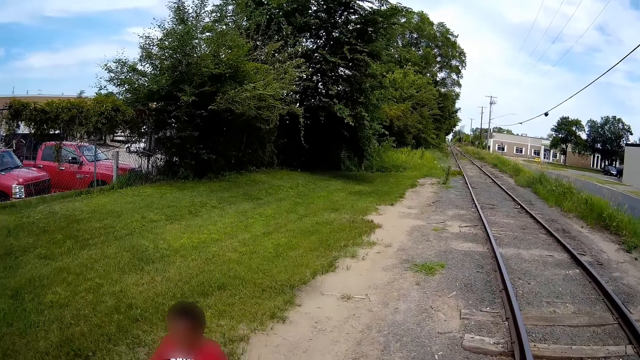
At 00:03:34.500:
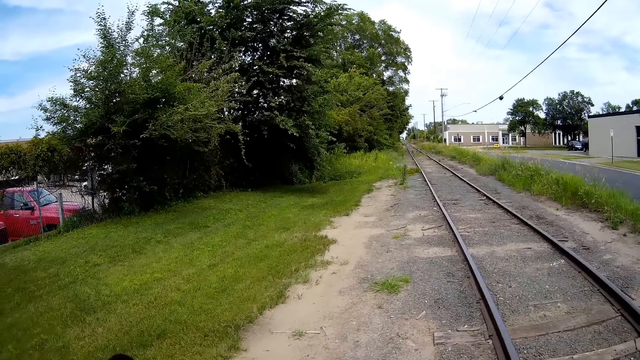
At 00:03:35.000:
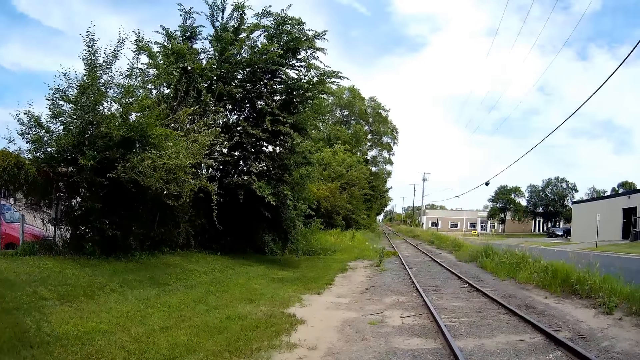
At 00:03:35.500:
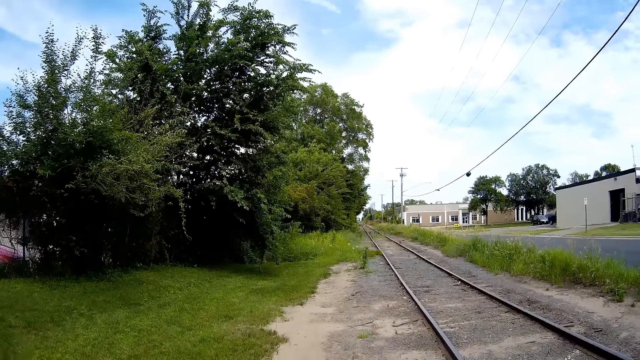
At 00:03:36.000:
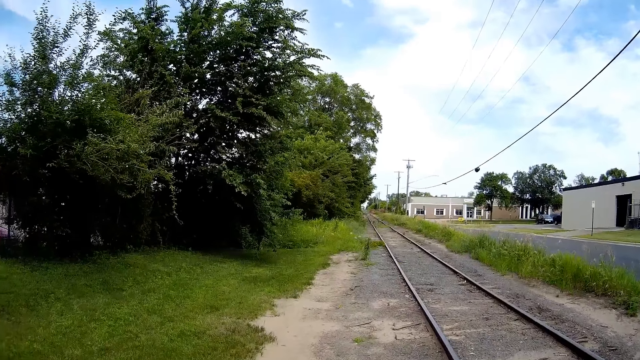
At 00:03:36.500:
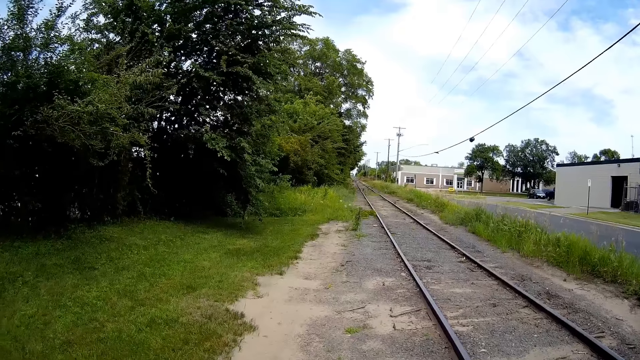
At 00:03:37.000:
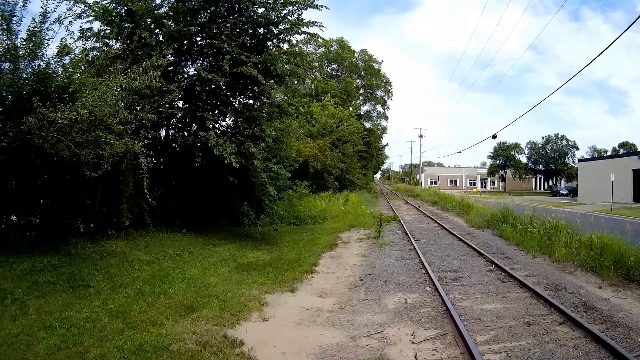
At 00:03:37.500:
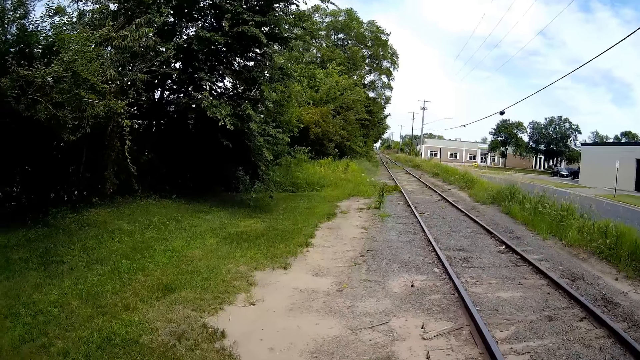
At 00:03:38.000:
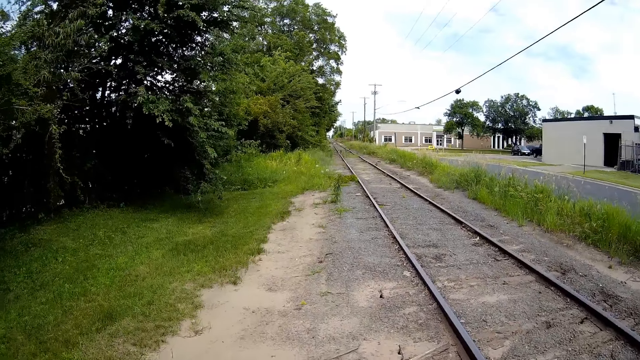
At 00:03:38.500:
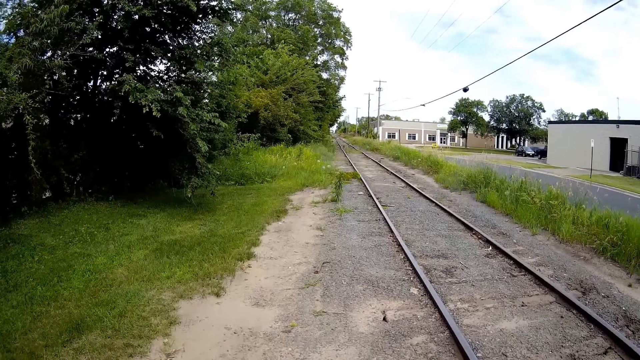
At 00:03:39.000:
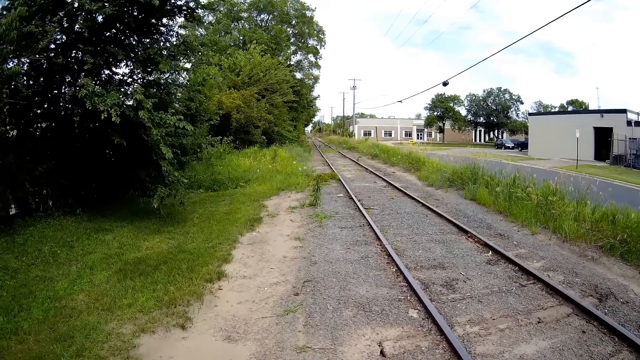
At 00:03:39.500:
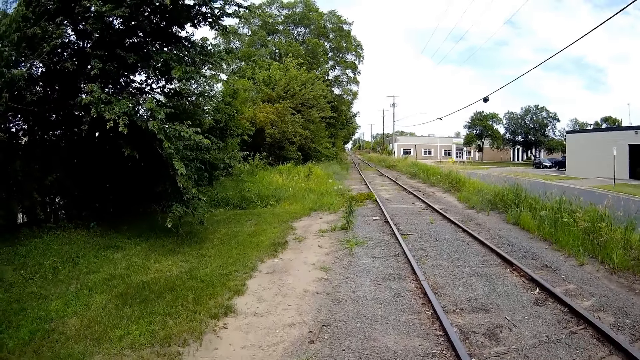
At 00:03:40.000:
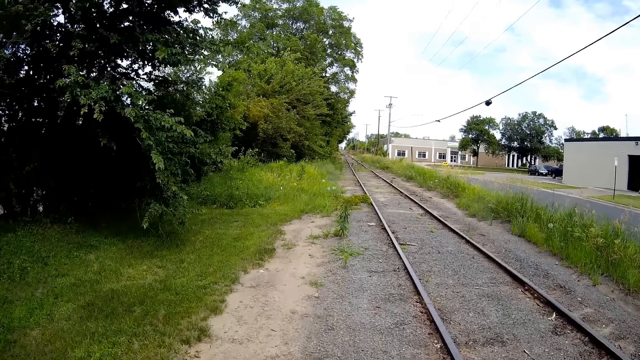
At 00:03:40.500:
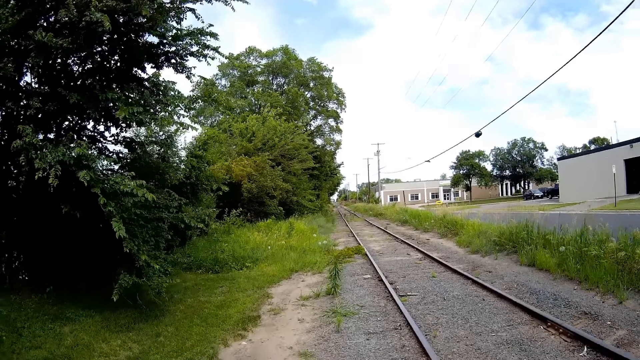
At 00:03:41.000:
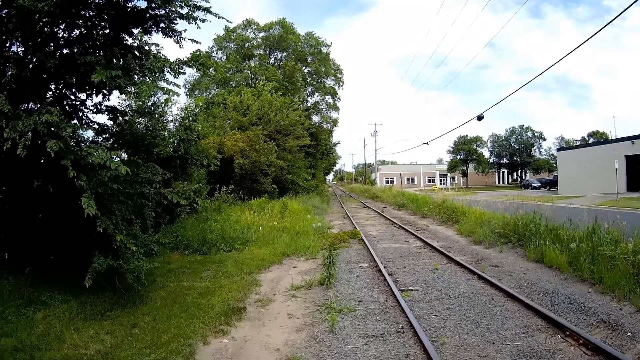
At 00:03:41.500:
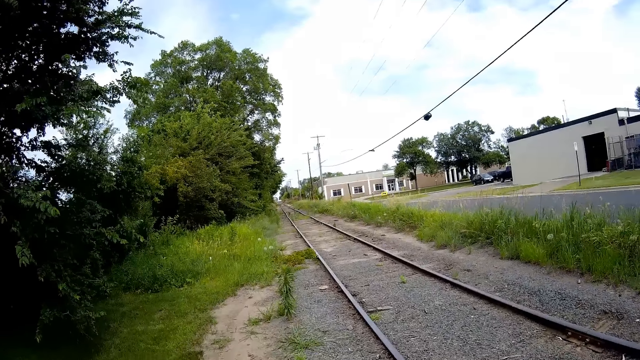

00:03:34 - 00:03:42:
The camera wearer walks on the dirty path.

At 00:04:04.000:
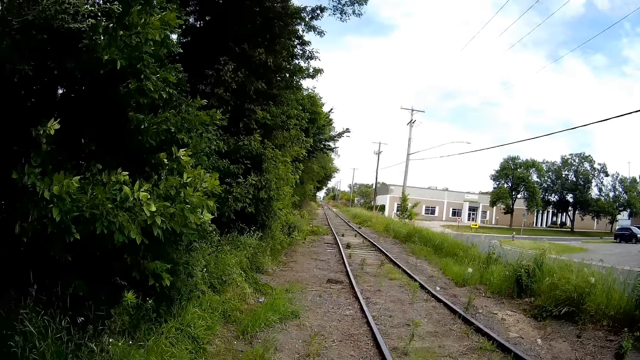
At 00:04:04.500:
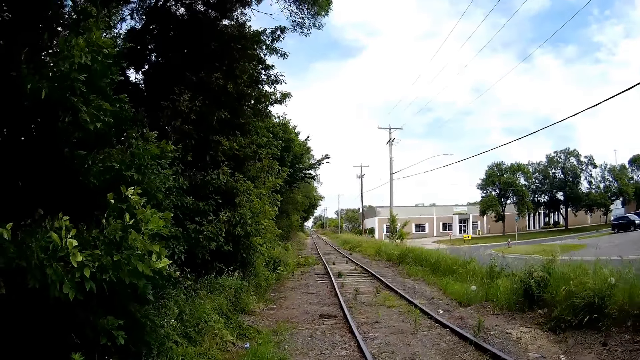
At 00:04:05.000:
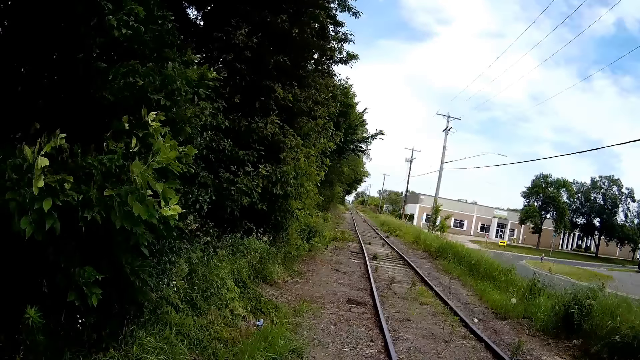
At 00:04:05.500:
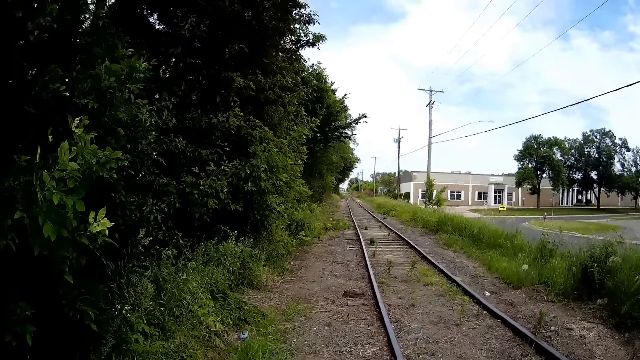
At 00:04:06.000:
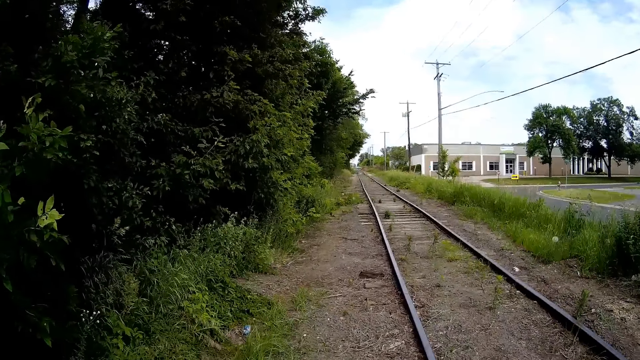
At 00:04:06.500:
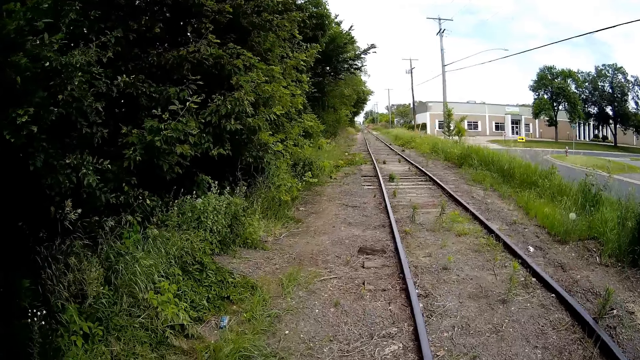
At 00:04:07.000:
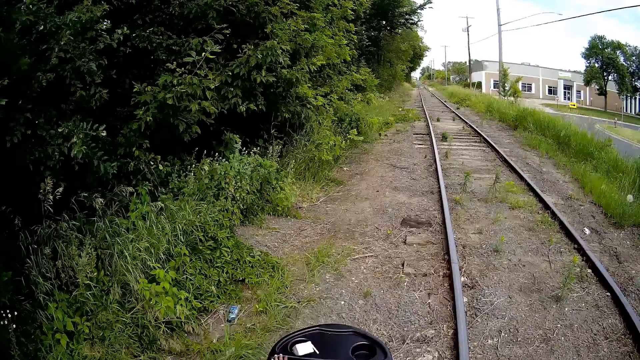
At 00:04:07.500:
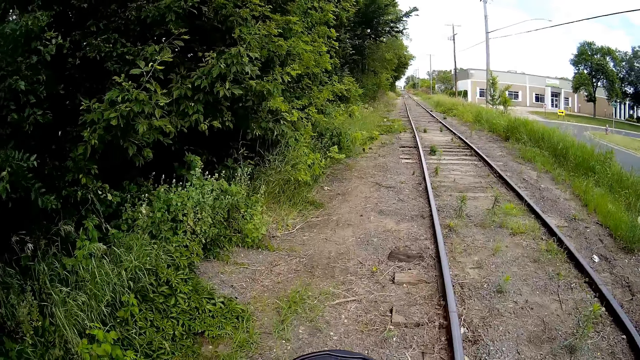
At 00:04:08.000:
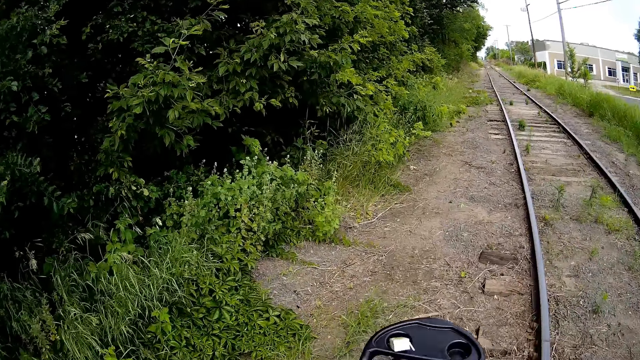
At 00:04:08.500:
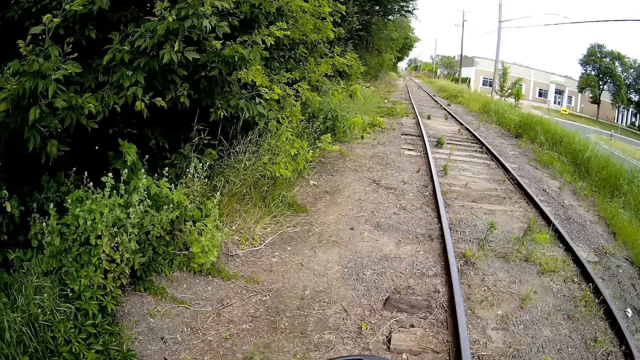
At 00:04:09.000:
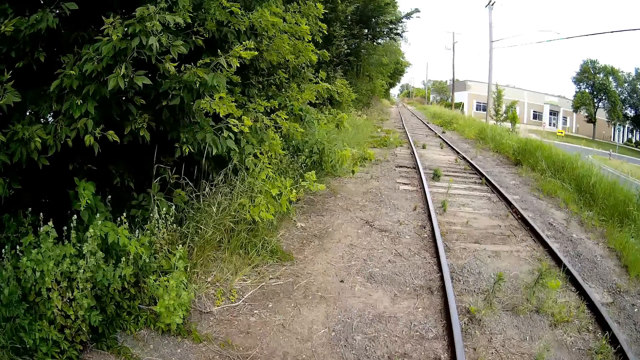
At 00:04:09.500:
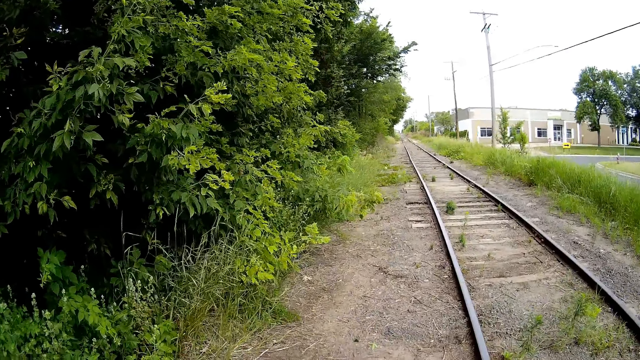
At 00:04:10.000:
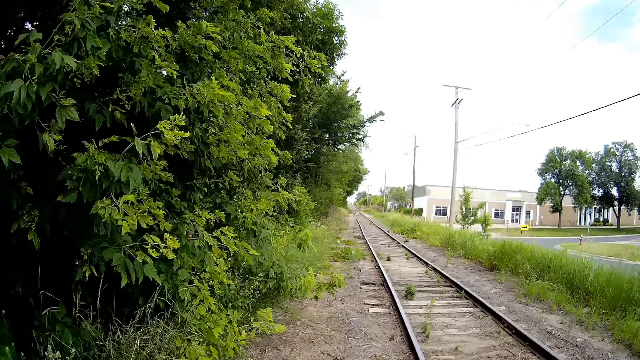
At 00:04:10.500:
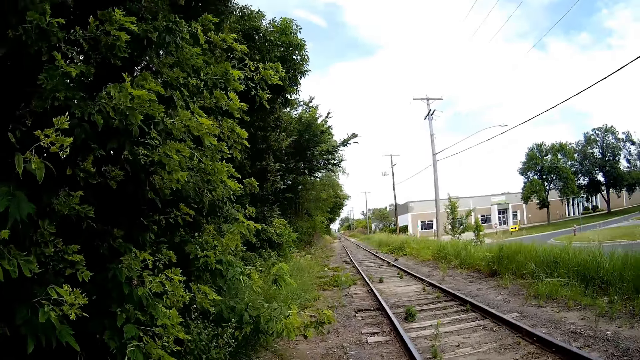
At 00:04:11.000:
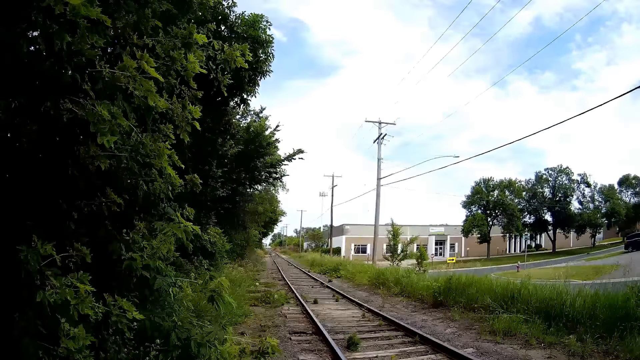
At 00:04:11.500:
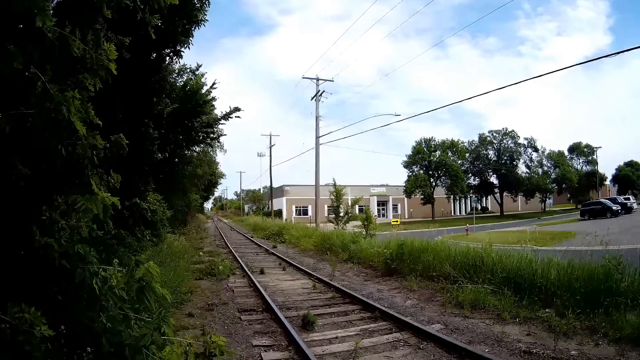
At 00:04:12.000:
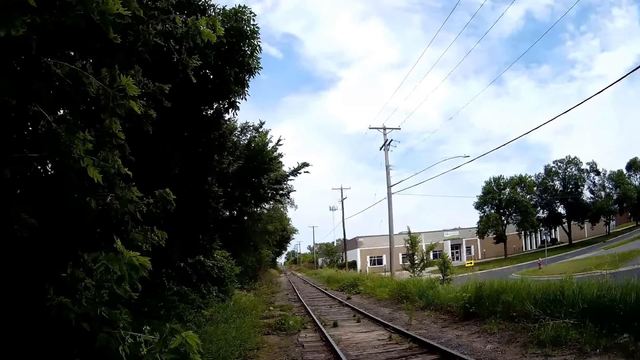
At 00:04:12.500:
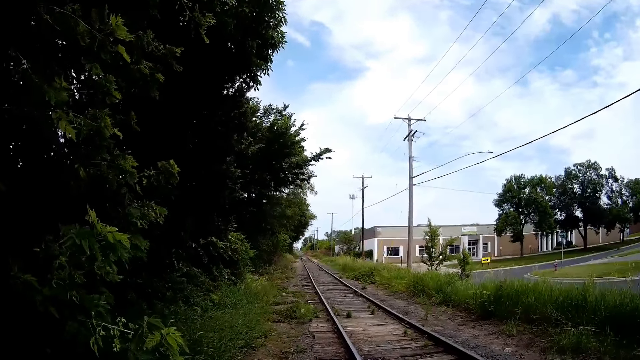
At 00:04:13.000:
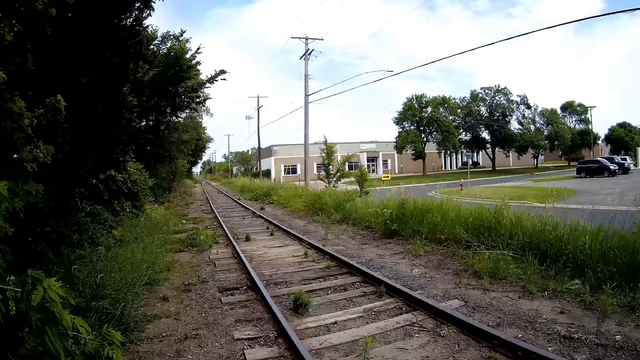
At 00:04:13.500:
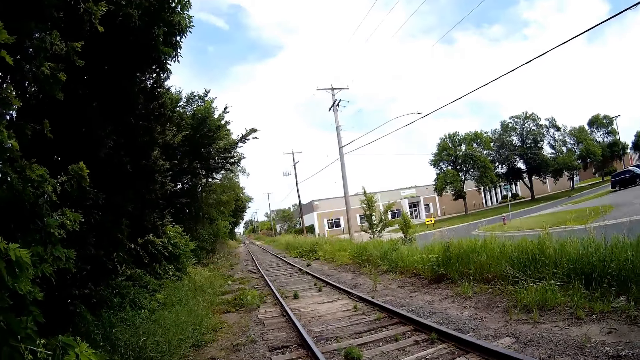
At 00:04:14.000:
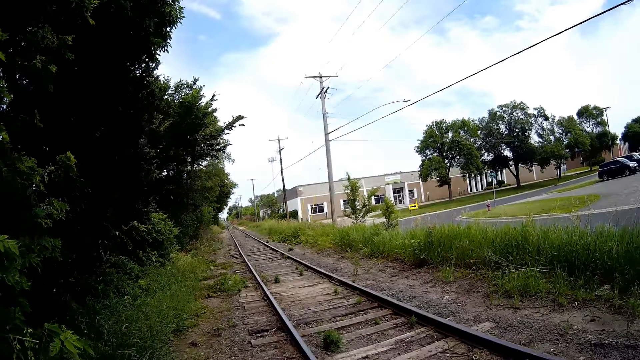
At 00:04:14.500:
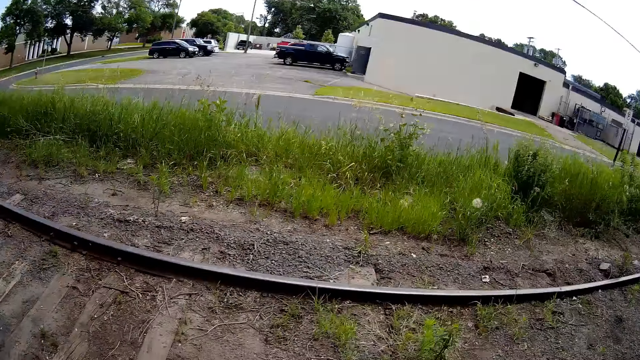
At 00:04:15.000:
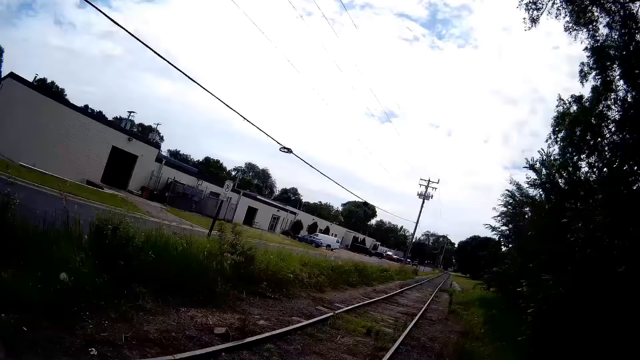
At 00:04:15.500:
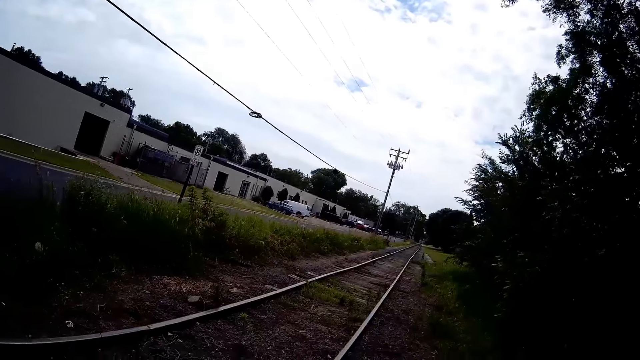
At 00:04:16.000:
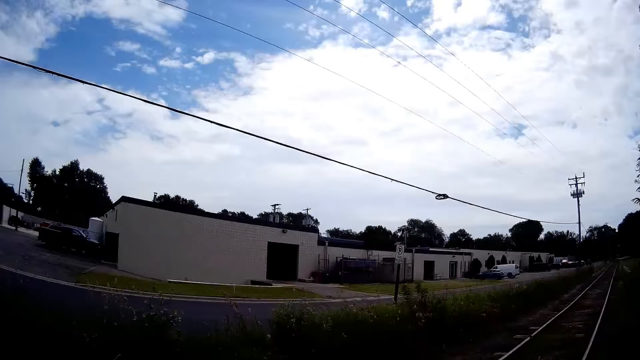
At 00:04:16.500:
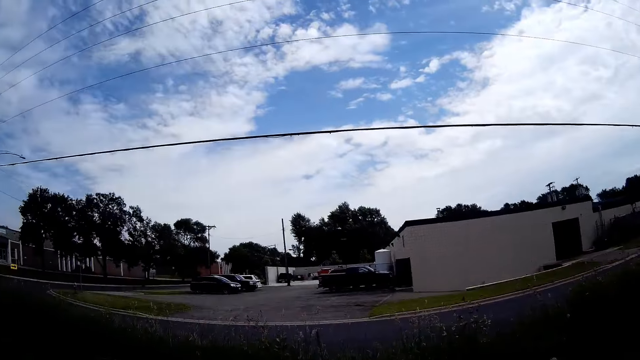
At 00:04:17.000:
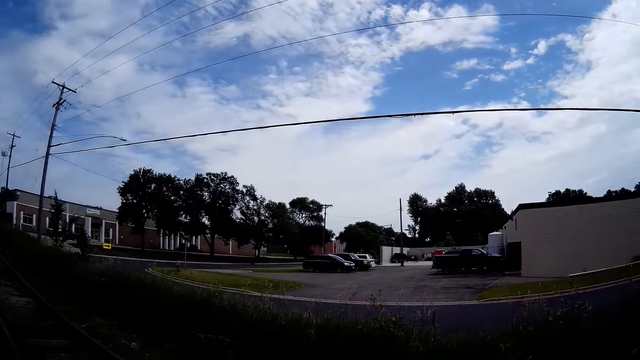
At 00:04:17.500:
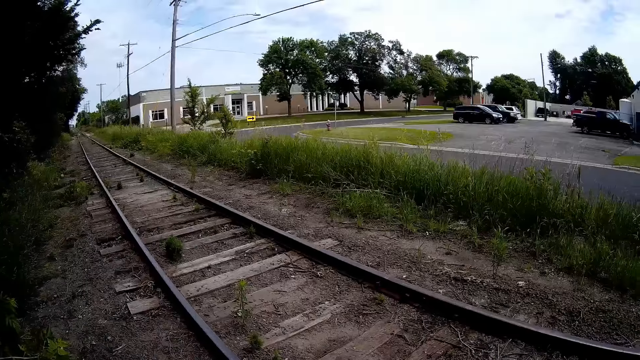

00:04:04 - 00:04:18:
The camera wearer pushes the stroller on the dirty path. They walk on the dirty path. They look back at the railway.
